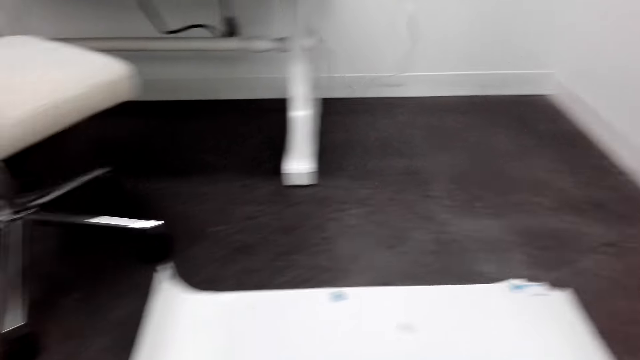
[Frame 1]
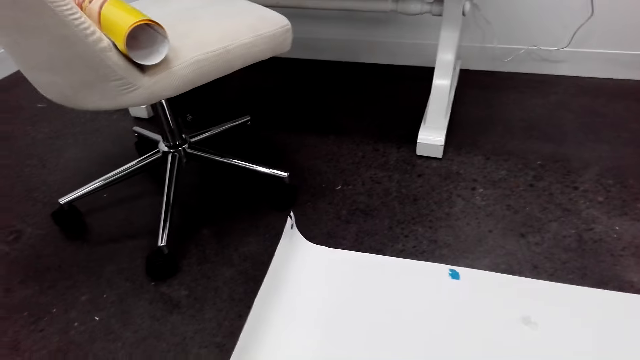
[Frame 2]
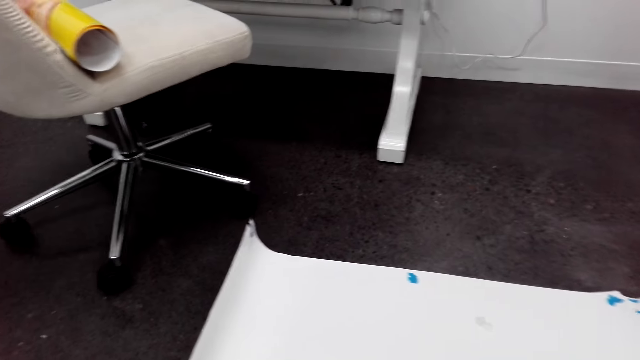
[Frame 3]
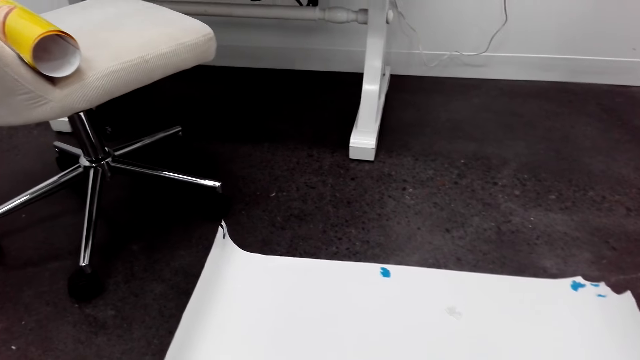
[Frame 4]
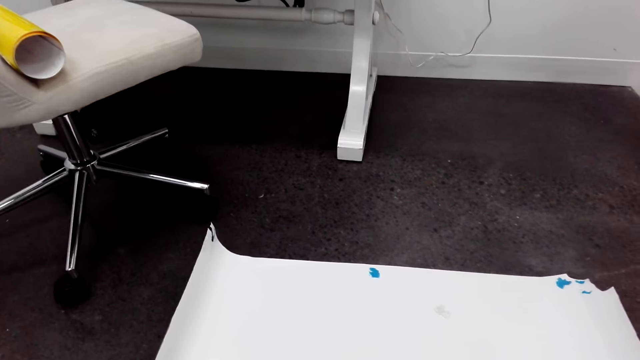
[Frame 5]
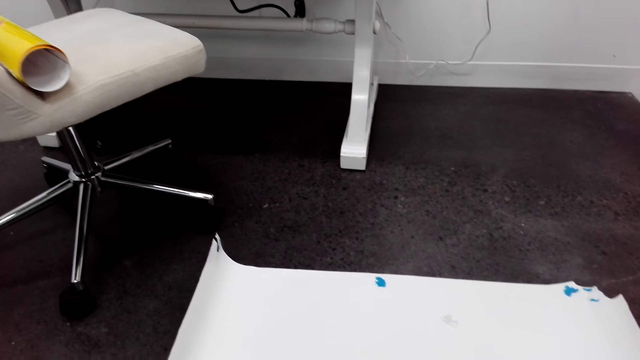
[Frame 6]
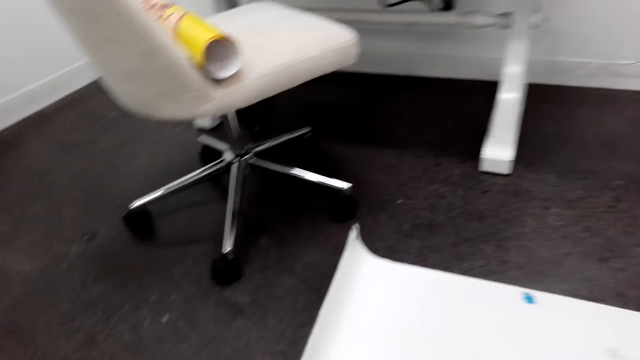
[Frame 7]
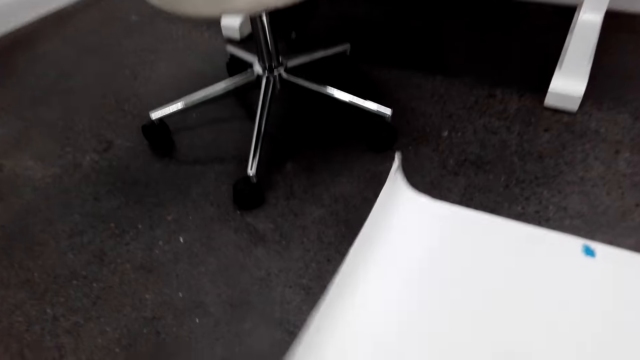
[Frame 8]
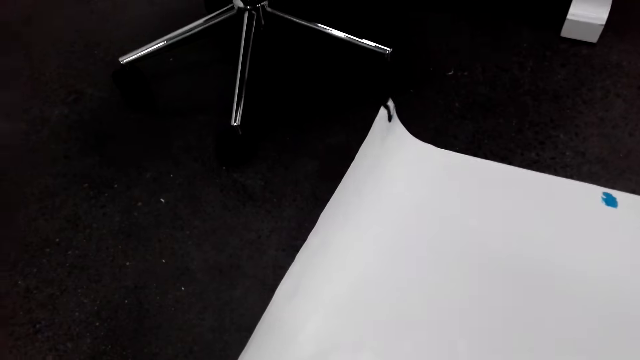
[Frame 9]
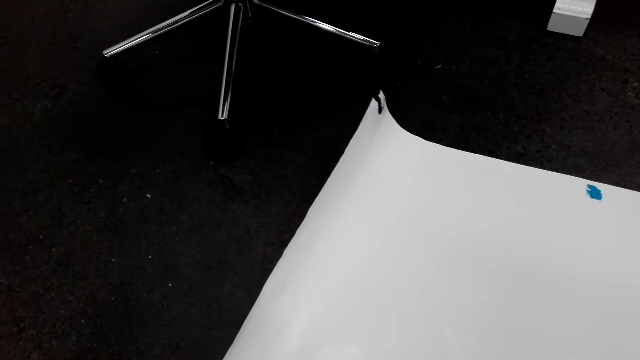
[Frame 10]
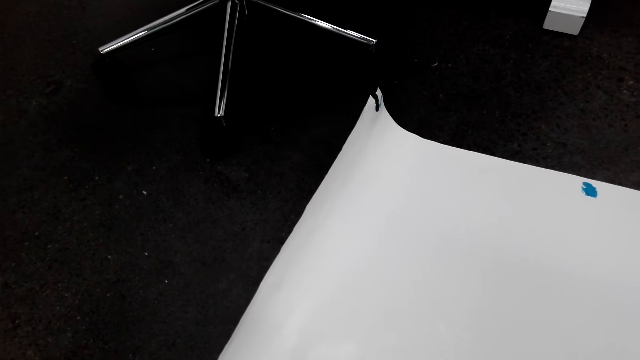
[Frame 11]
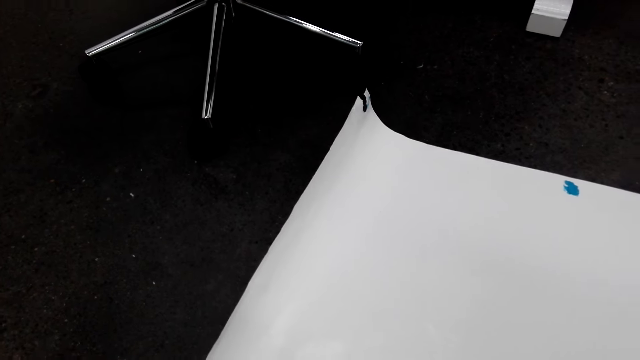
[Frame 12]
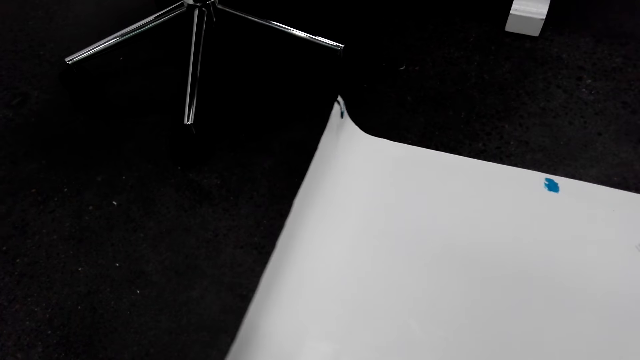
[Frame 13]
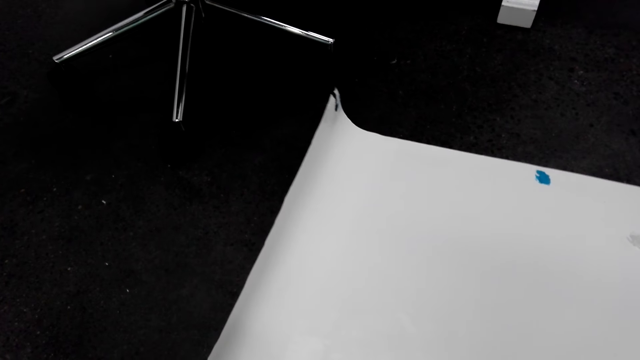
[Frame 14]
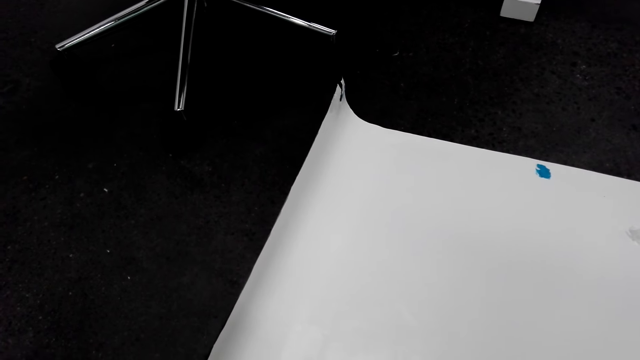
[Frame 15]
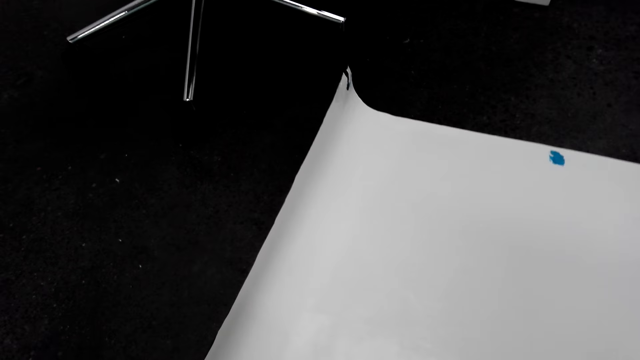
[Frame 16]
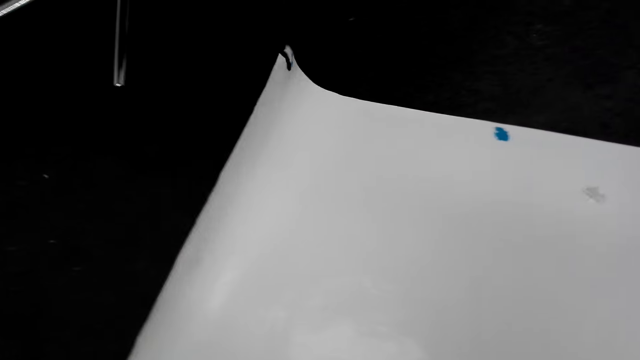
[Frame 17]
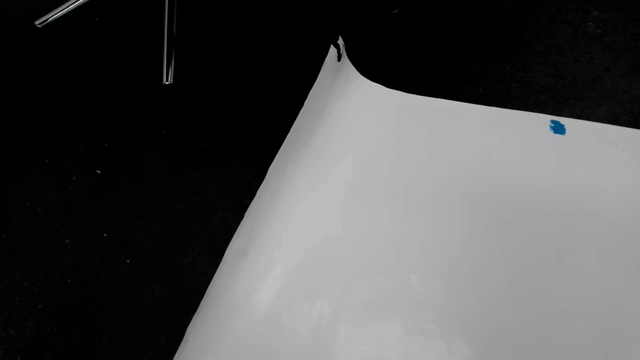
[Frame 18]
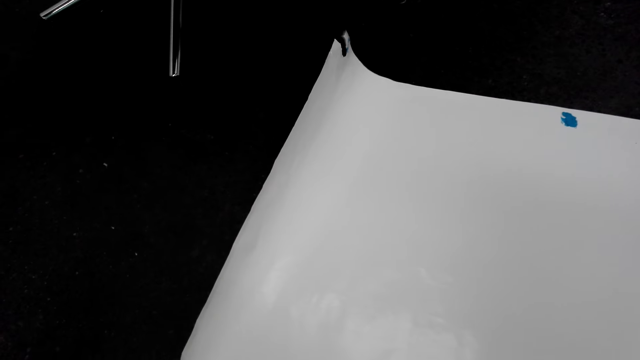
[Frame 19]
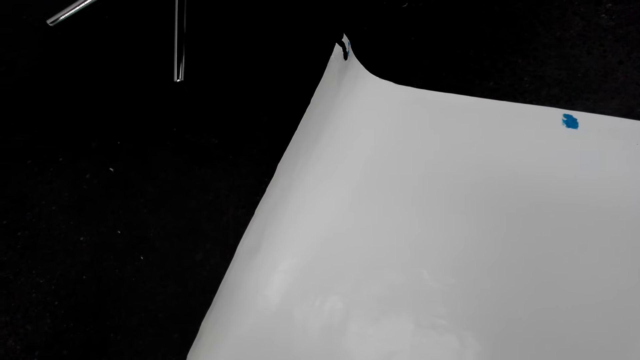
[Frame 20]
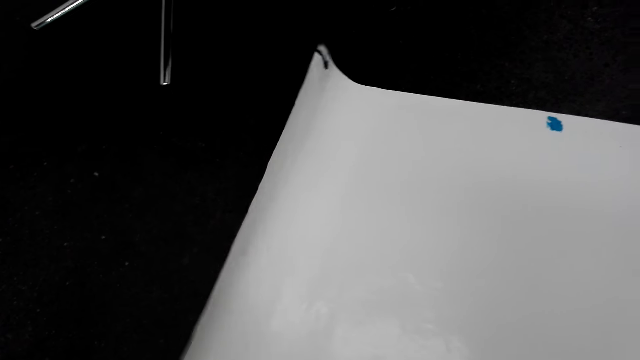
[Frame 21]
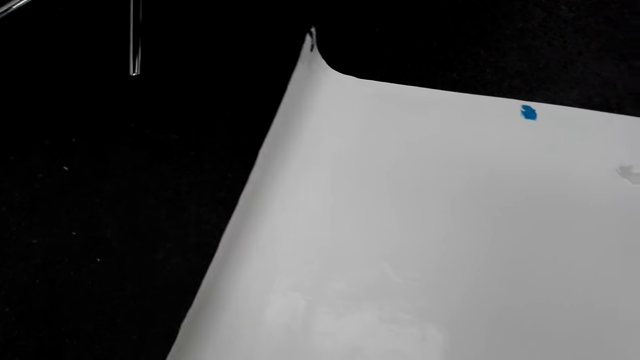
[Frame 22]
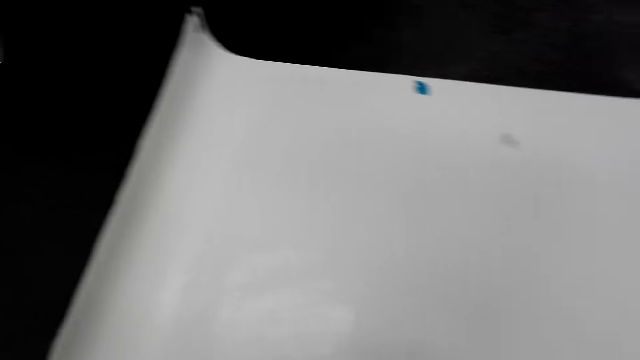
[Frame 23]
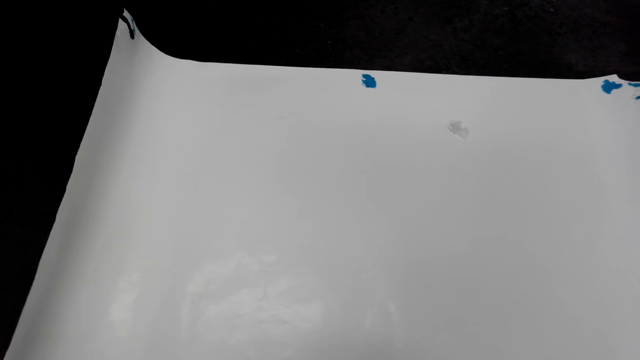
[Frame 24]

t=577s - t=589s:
The camera wearer looks around the chart. They turn around the room.

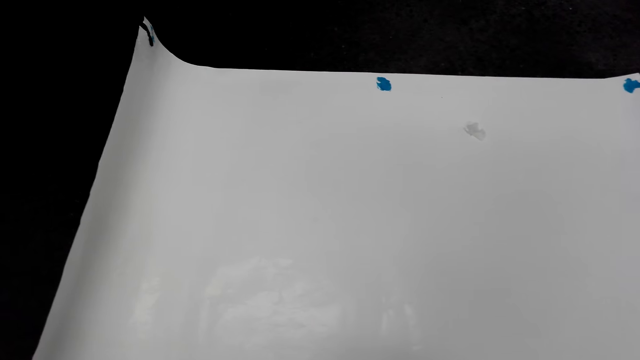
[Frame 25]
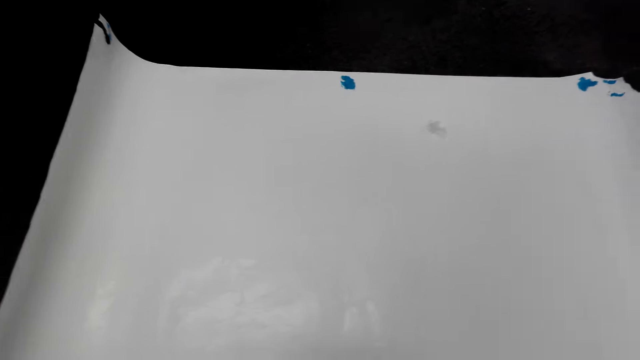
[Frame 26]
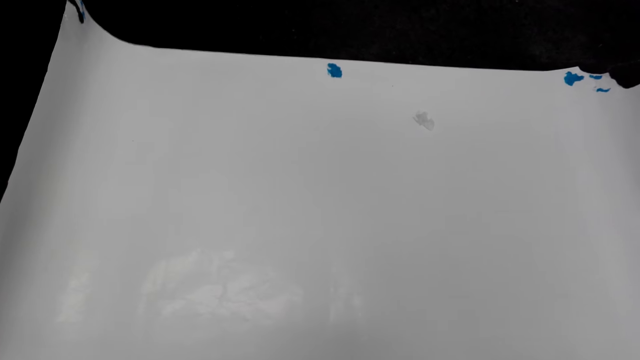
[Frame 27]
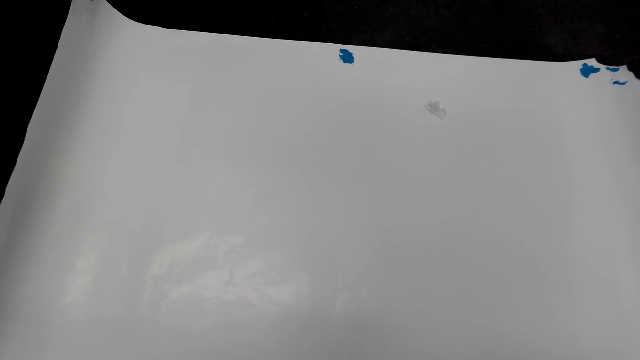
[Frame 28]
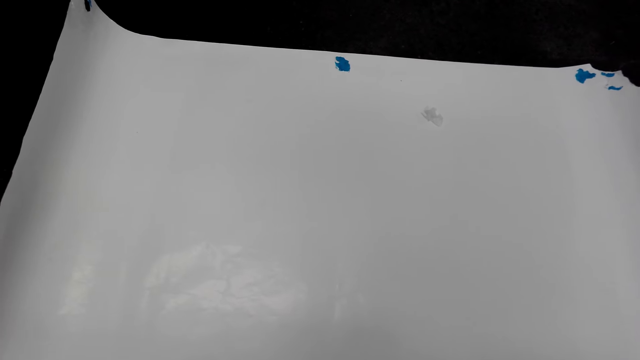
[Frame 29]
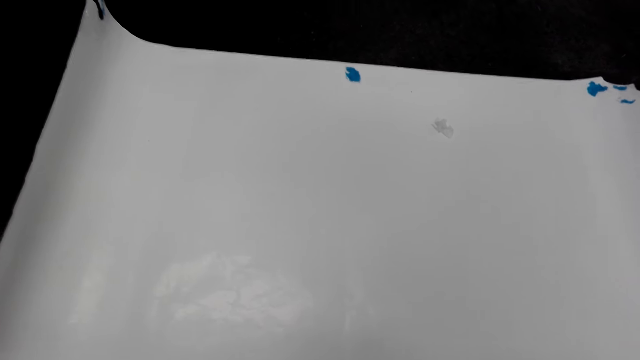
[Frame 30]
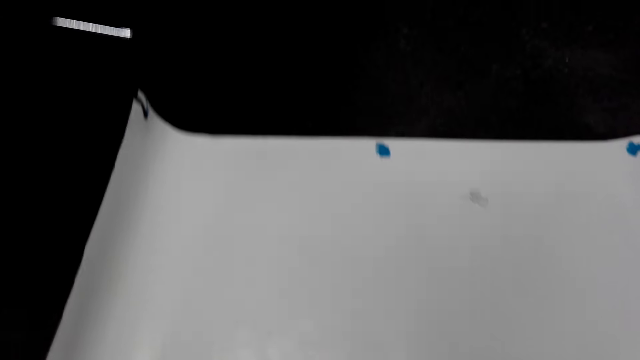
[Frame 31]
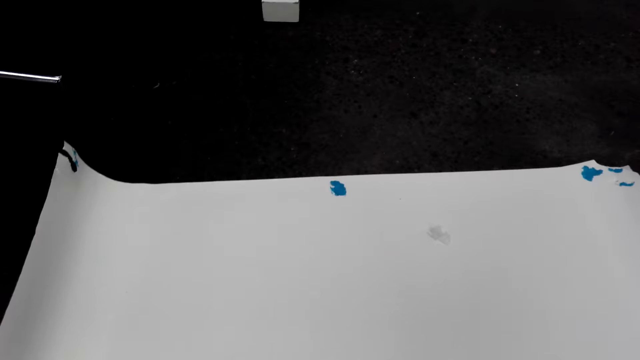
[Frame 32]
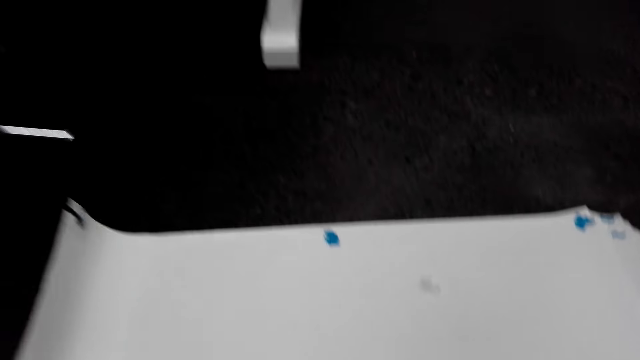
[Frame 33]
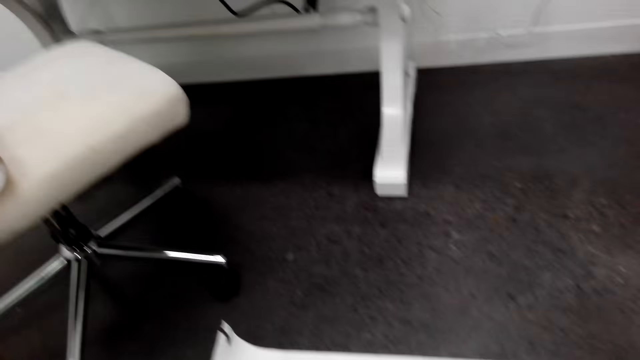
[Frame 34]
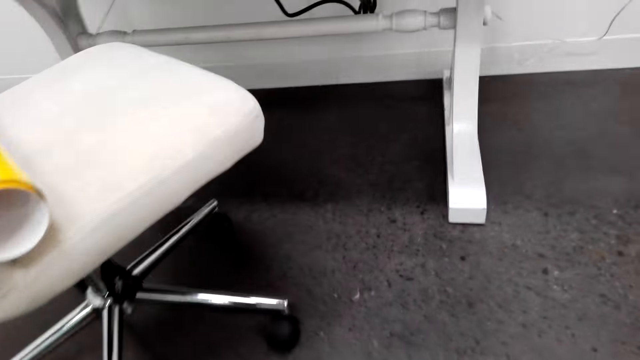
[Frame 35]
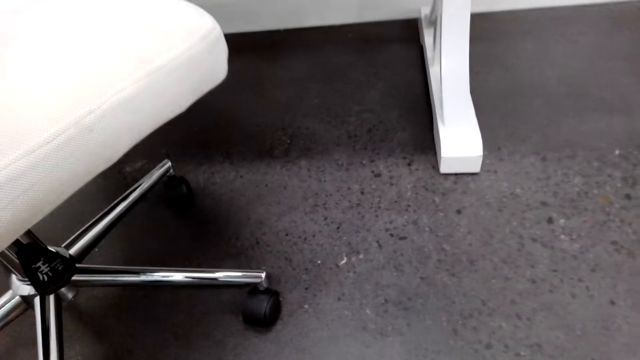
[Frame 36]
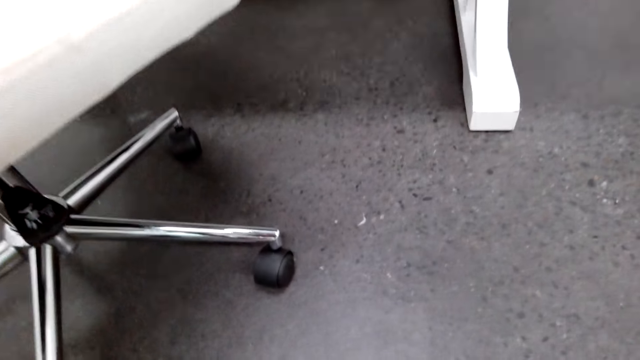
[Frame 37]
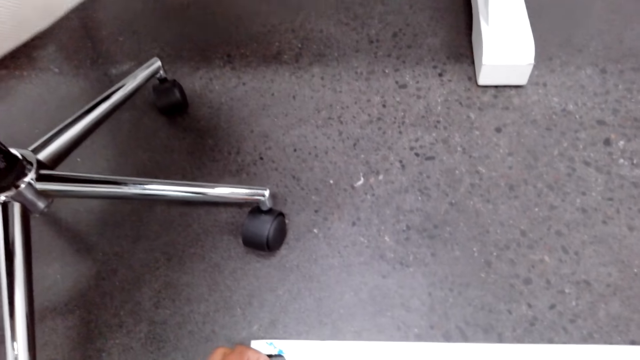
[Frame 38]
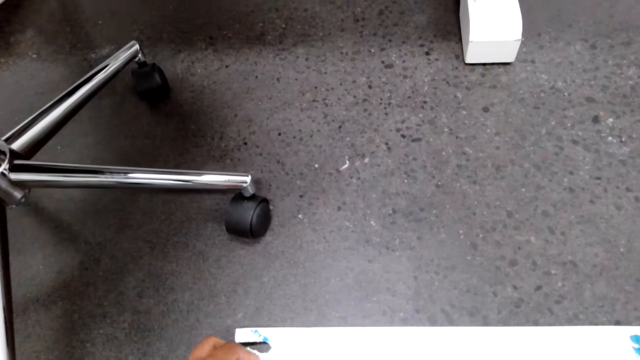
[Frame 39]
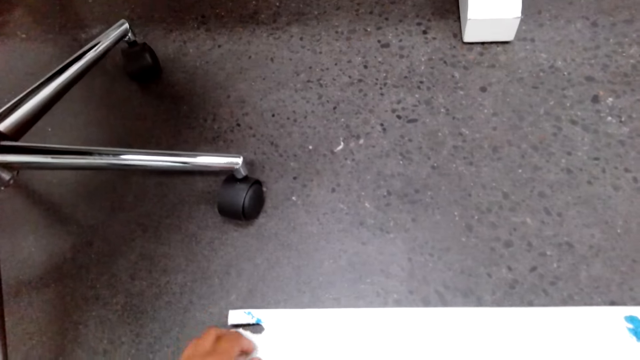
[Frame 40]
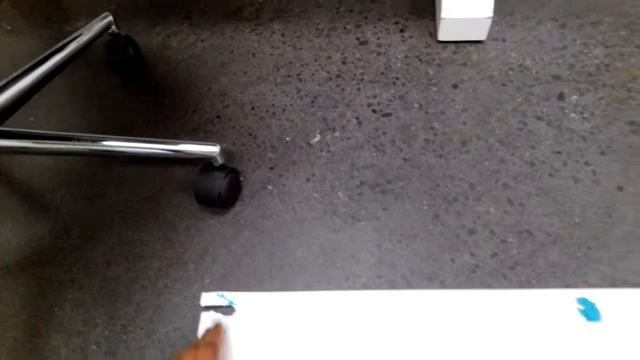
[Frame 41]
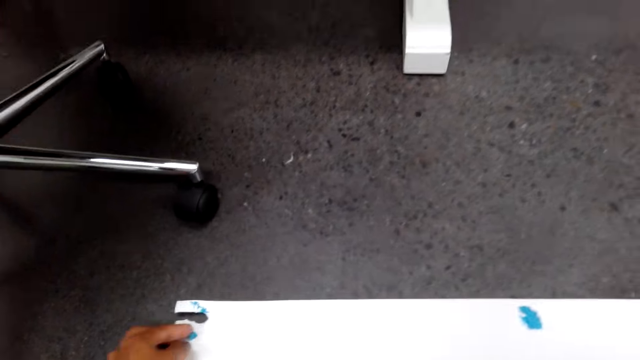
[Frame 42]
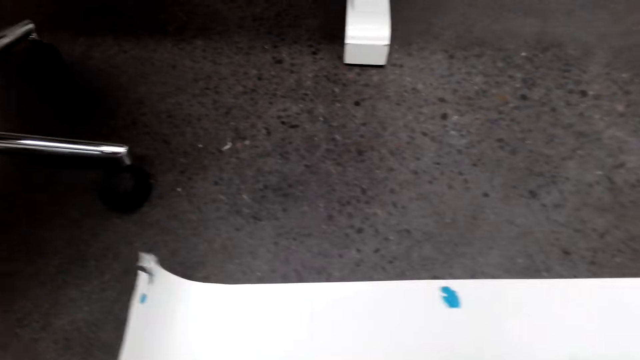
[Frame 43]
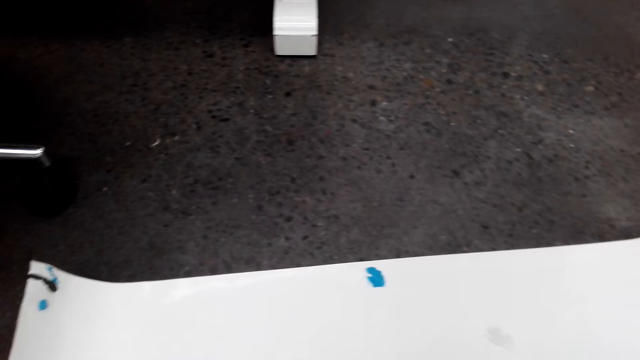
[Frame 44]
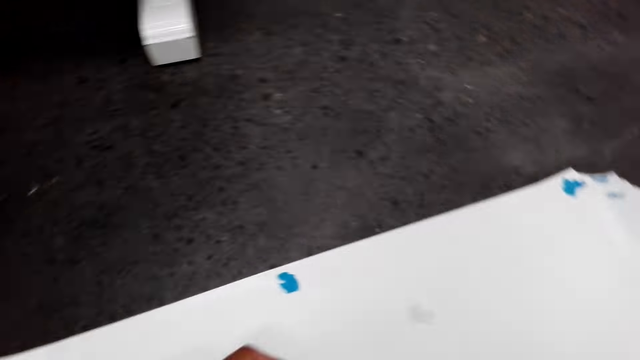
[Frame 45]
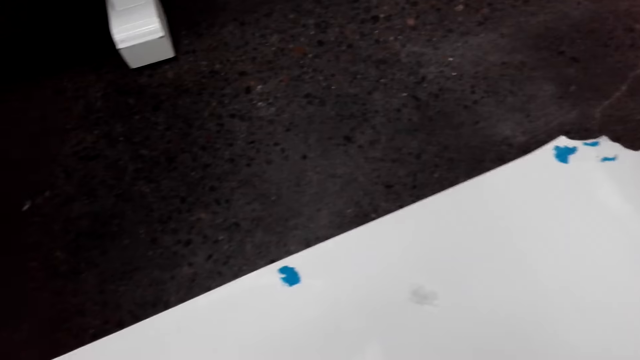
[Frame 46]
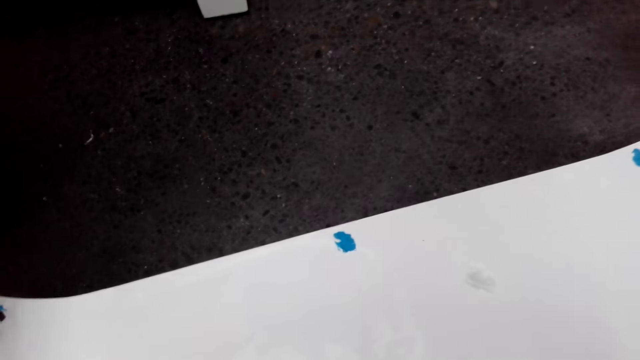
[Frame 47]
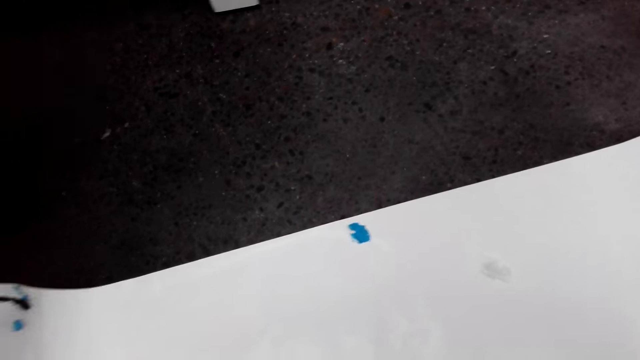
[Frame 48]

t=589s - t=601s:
The camera wearer sticks clay glue on the poster or chart. They look around the floor, look around the chart, and turn around the room.
